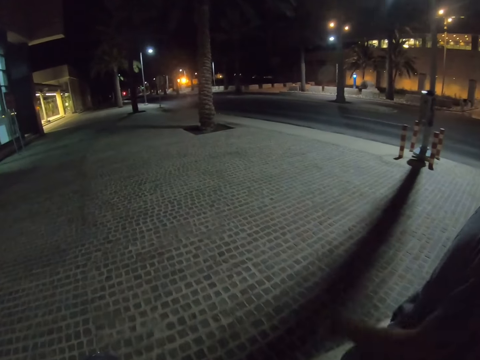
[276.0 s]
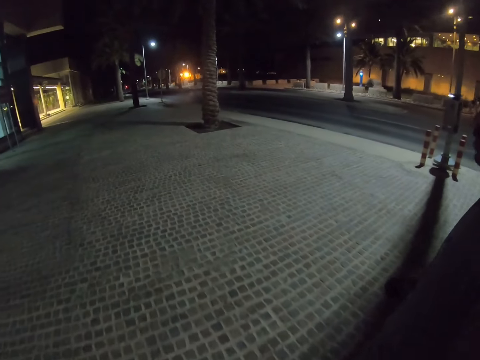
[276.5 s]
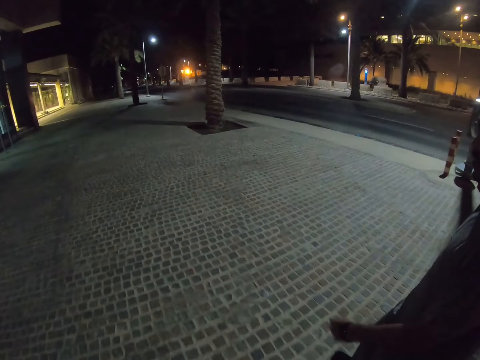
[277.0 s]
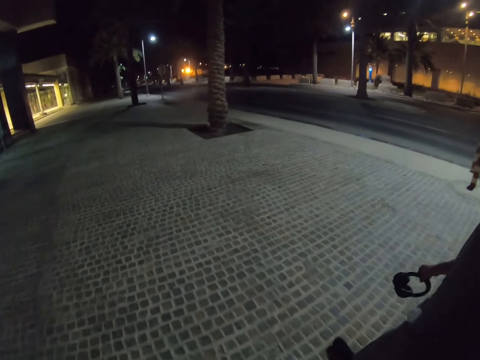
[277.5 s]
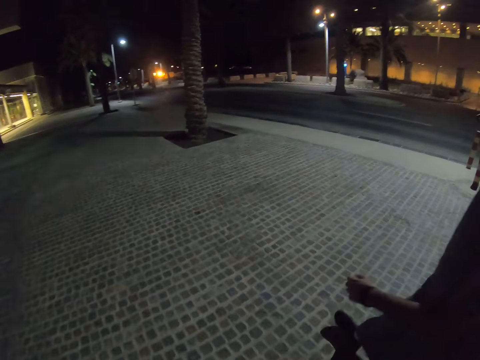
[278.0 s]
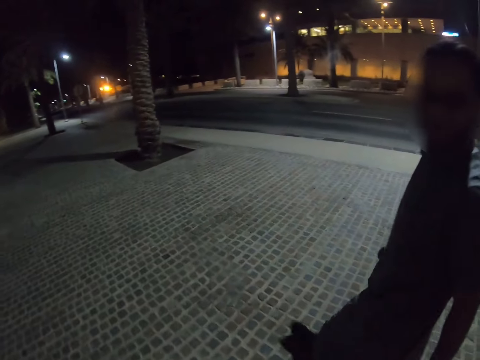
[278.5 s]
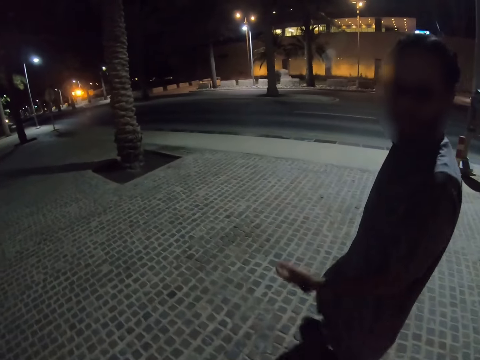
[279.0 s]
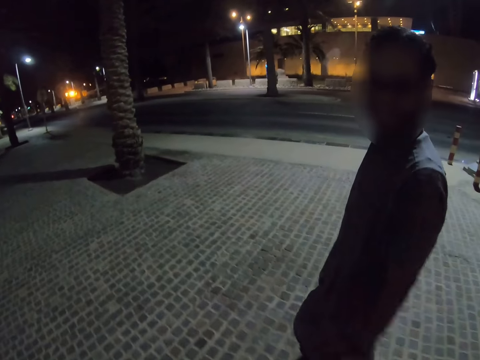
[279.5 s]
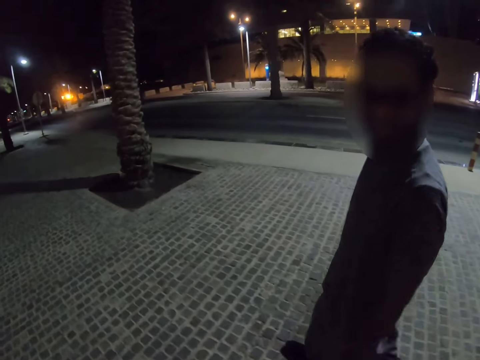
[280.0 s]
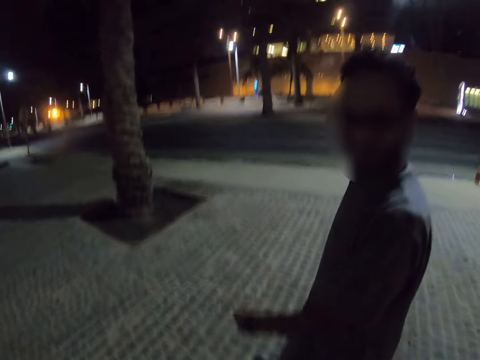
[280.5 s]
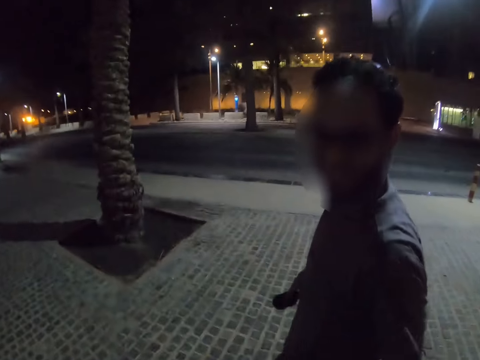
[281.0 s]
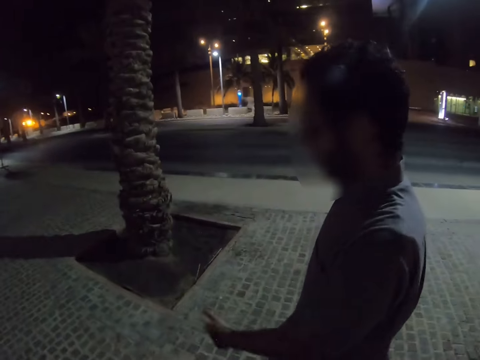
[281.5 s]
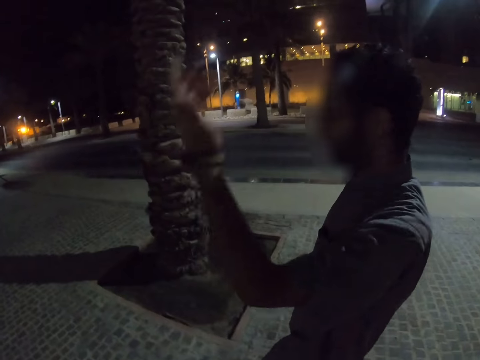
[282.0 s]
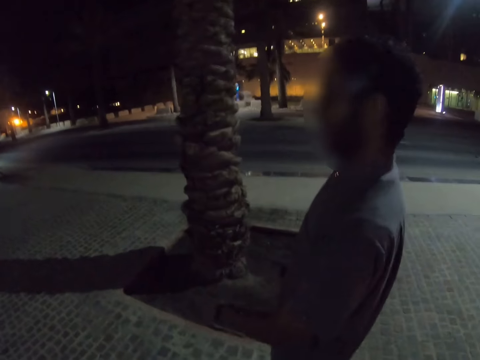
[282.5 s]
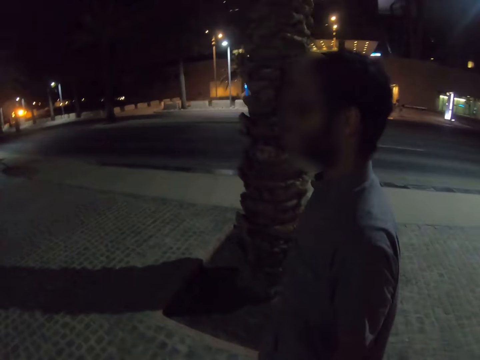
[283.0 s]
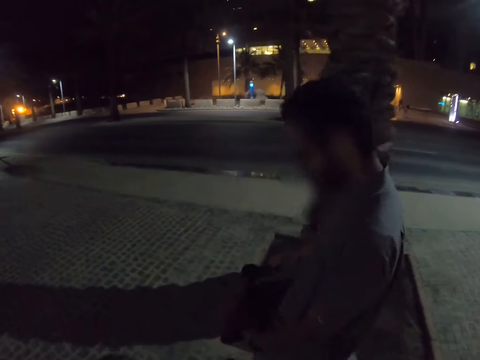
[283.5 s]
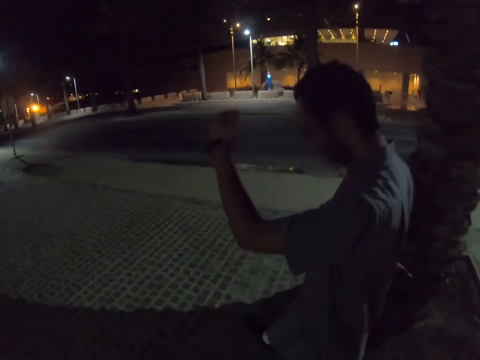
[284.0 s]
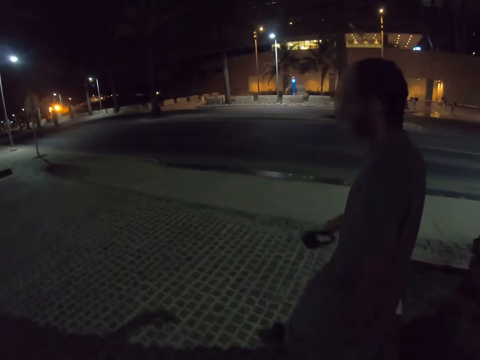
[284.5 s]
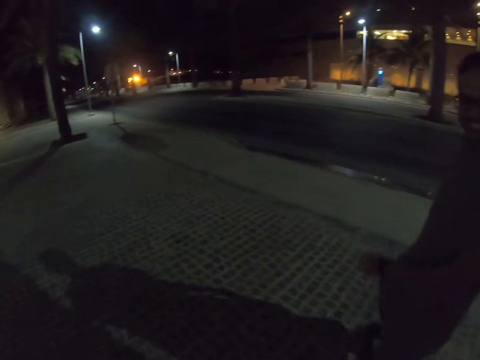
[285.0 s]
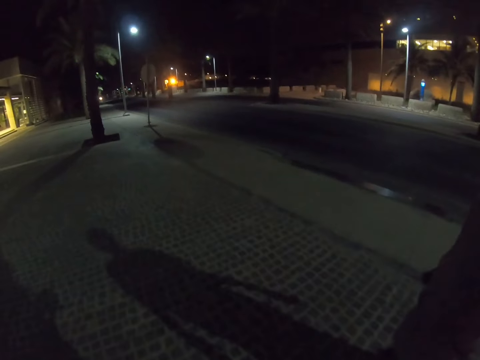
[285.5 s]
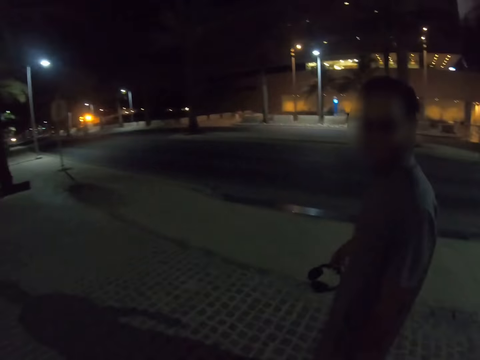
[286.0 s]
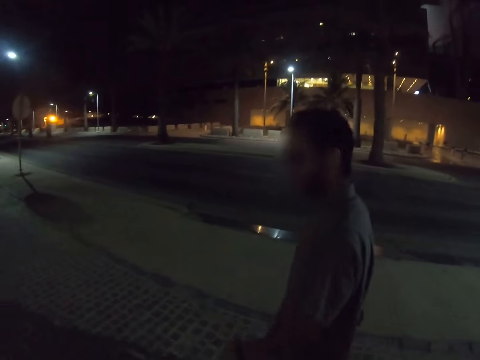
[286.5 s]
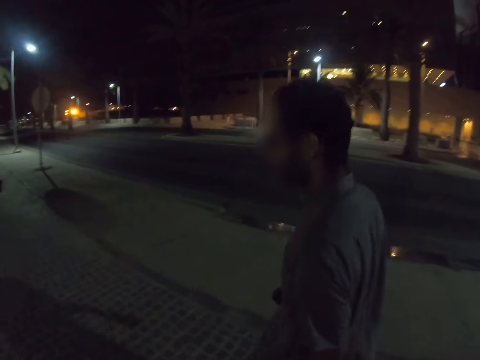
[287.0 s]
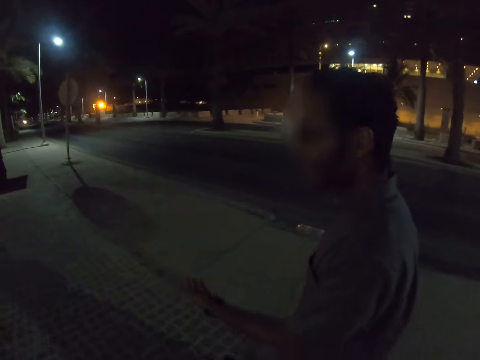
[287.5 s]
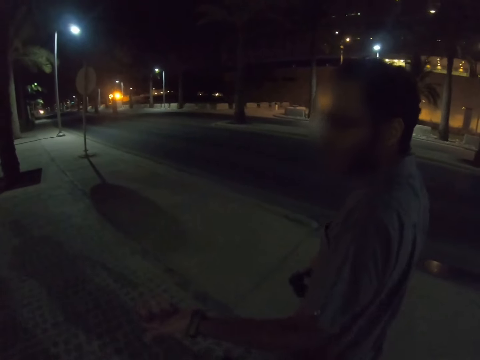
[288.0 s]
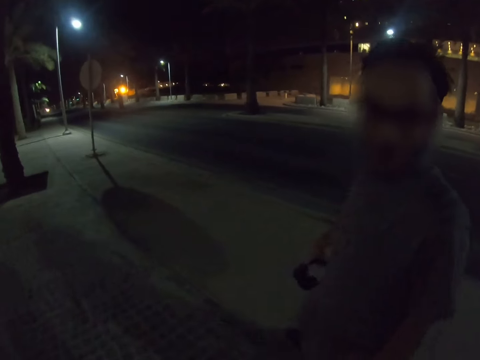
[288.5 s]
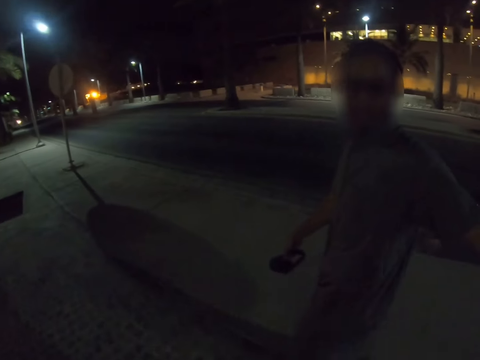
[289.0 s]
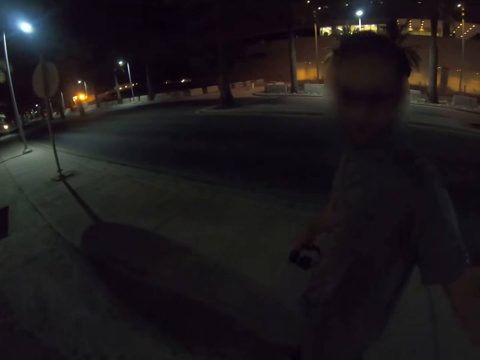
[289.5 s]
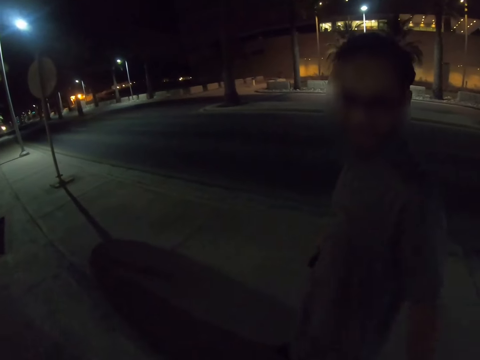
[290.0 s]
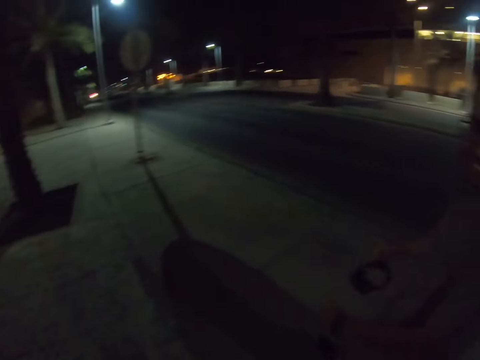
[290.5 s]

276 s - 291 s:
A man throws his hand. The man throws his hand again.

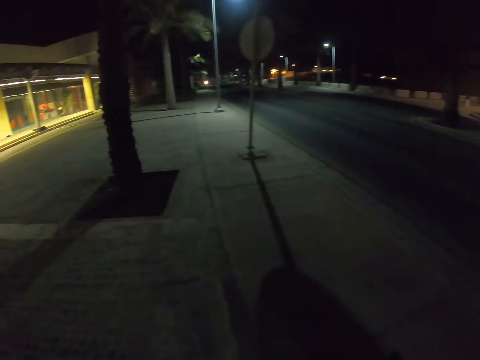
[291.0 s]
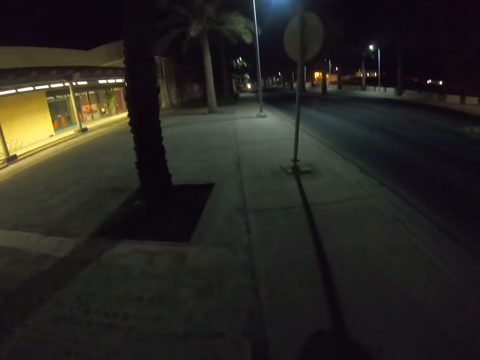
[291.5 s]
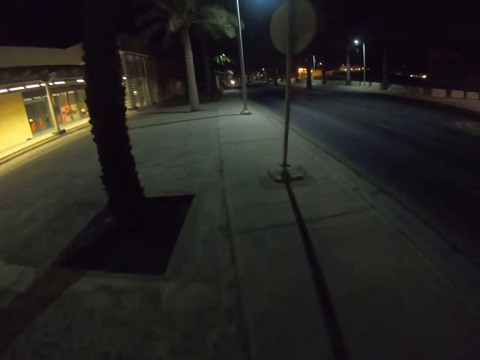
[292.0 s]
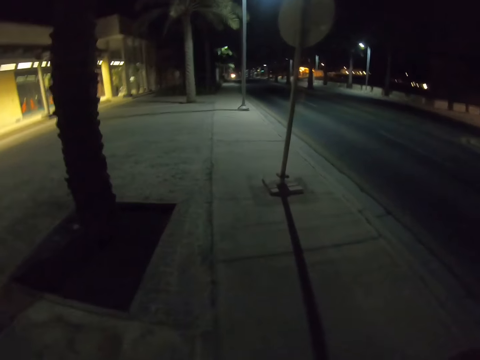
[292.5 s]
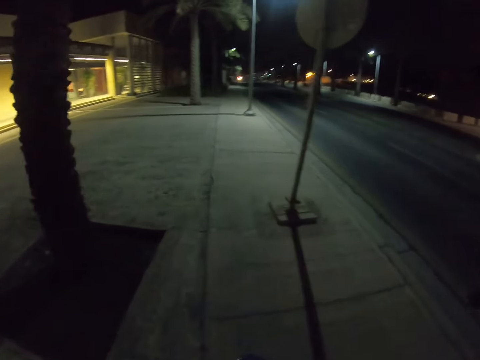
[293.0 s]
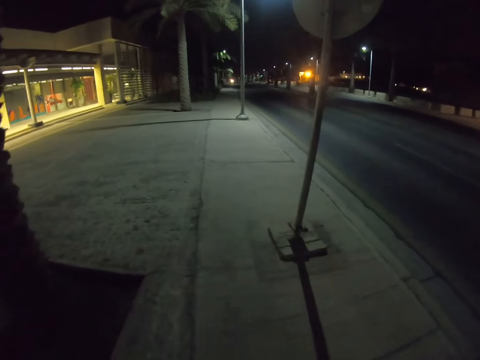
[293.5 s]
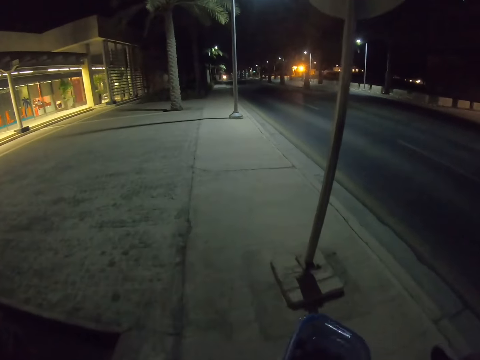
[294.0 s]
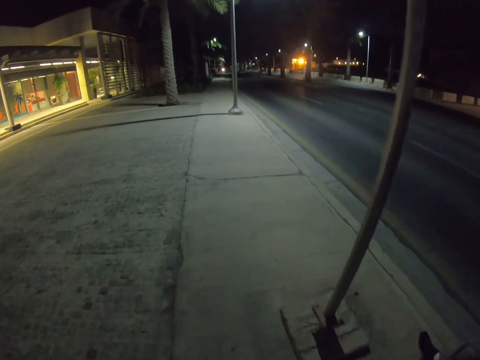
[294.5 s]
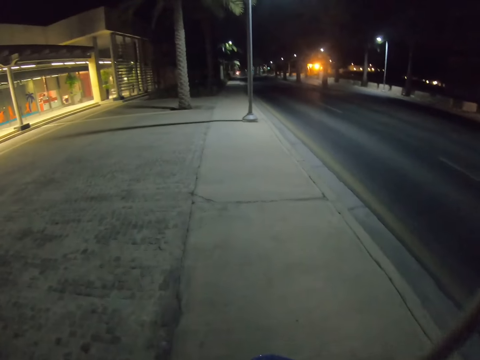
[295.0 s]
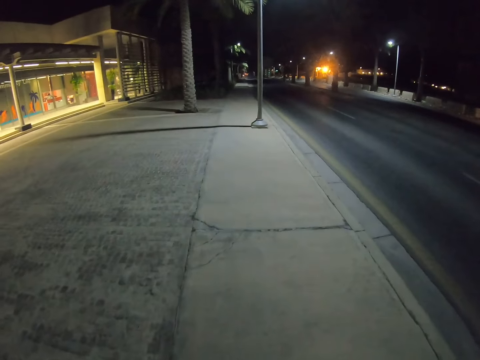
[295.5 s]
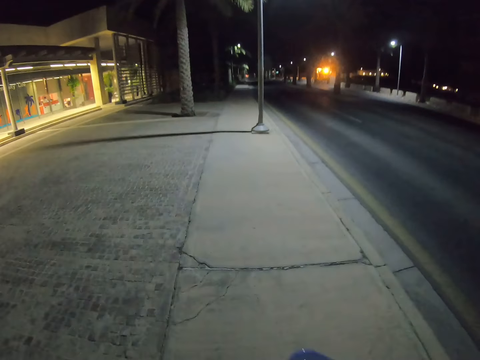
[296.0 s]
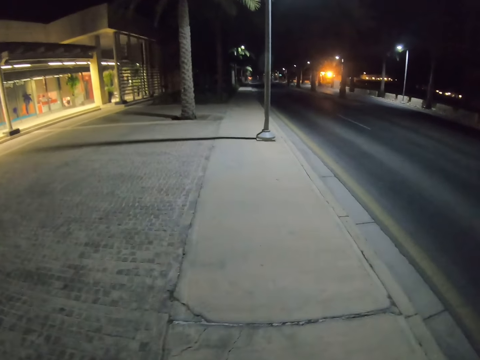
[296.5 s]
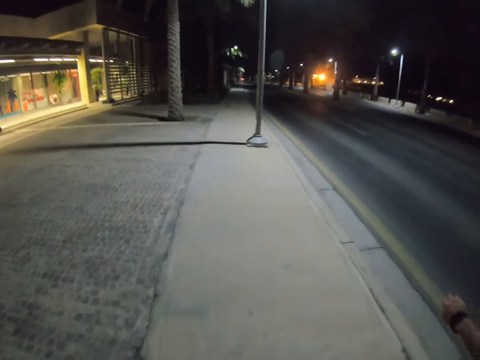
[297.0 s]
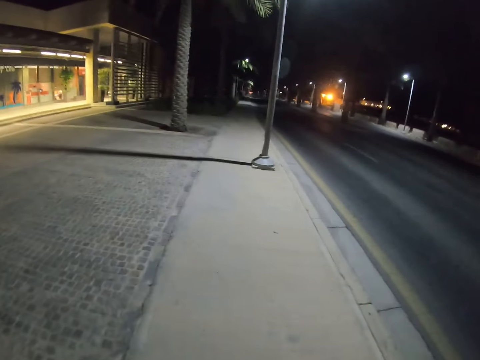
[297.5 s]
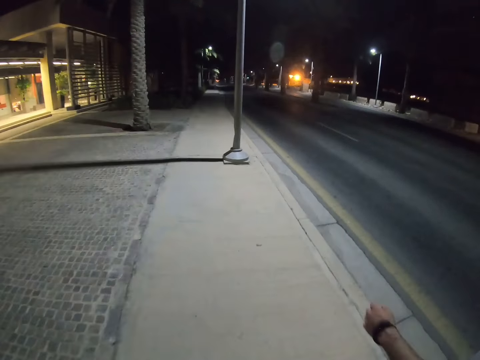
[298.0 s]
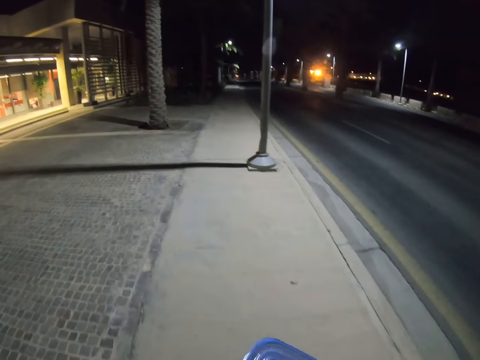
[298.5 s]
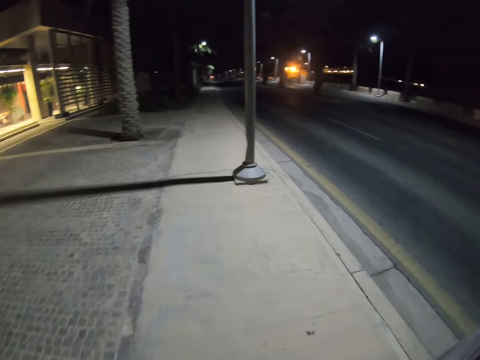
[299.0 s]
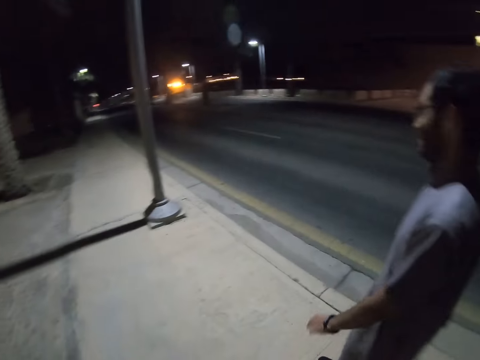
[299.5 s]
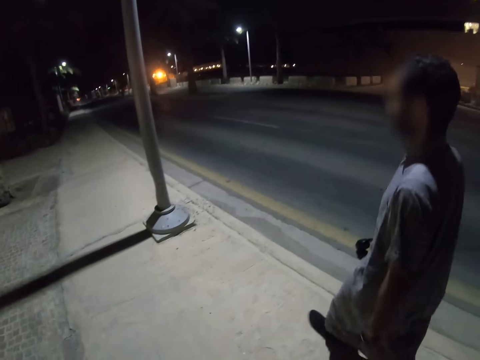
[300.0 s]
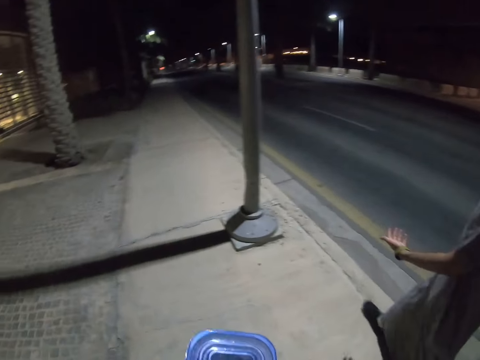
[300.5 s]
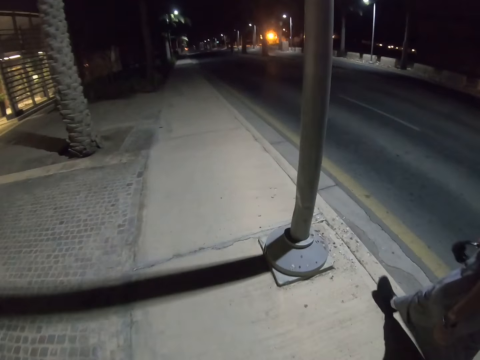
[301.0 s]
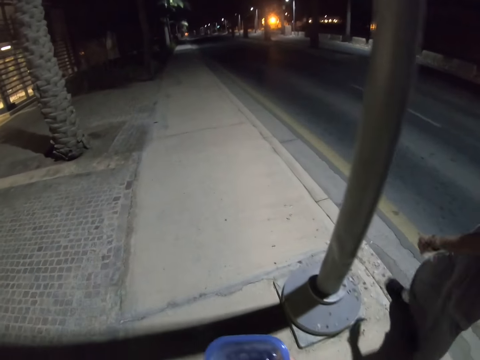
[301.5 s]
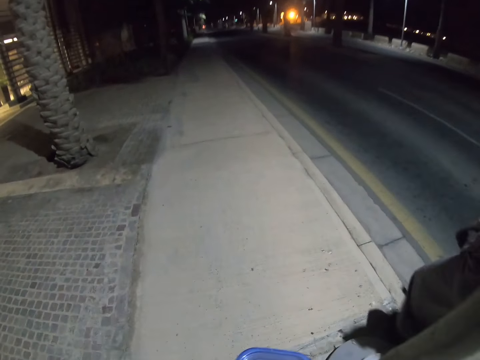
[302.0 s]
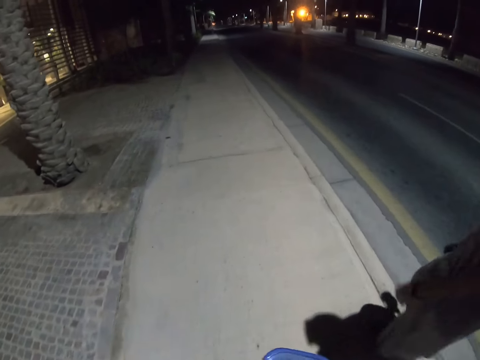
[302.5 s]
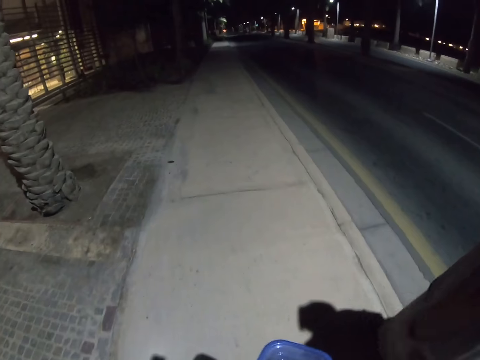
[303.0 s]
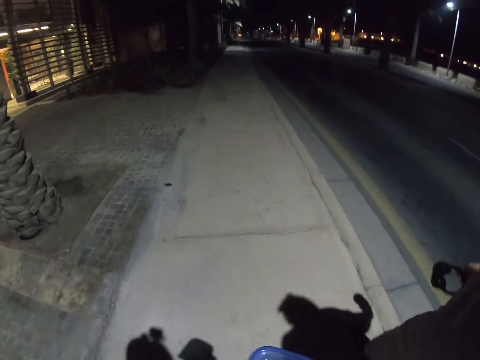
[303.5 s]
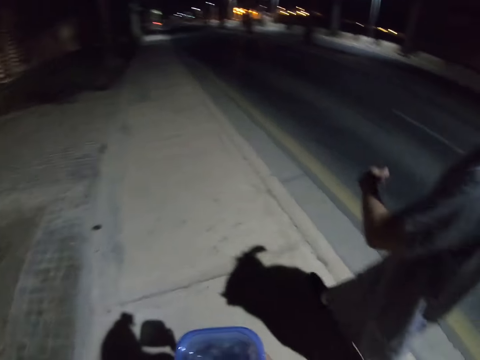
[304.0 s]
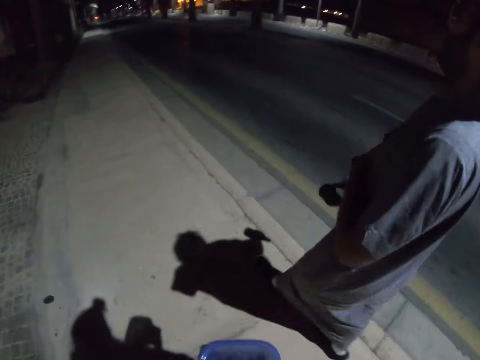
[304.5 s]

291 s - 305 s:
The camera wearer walks on the pavement. A man walks on the pavement. The camera wearer holds a container.
